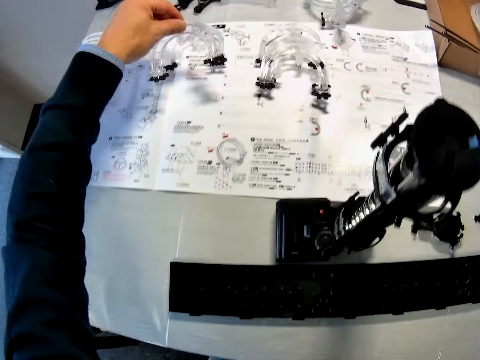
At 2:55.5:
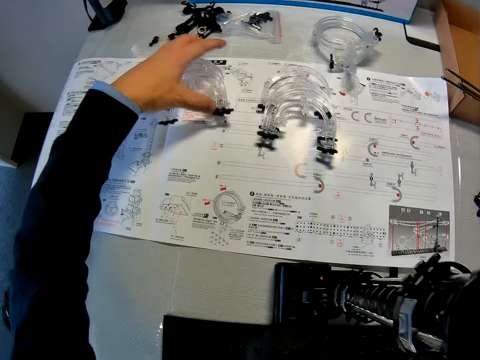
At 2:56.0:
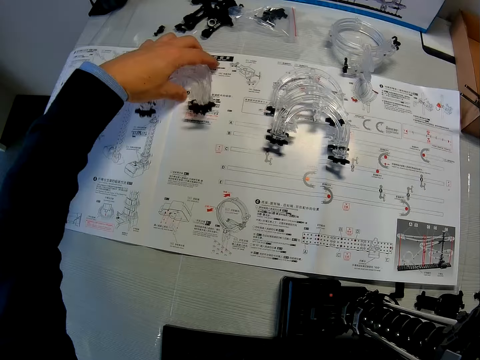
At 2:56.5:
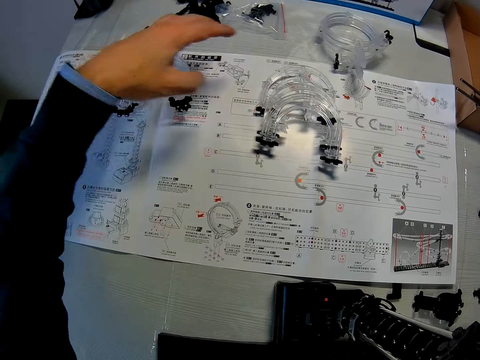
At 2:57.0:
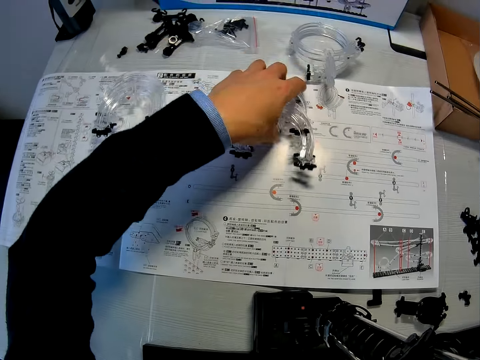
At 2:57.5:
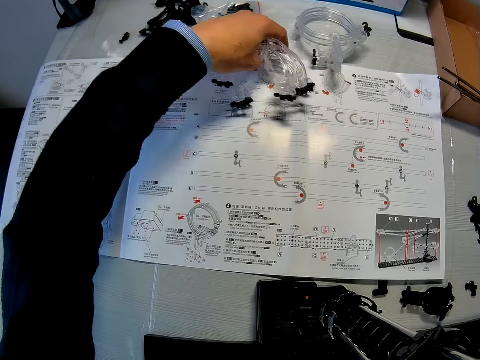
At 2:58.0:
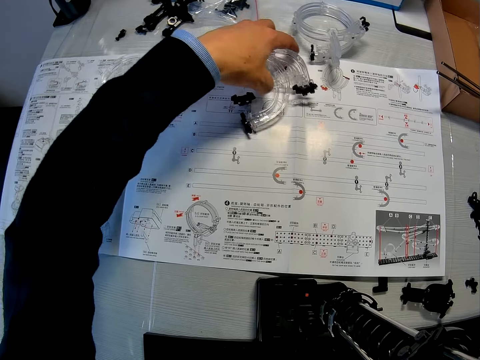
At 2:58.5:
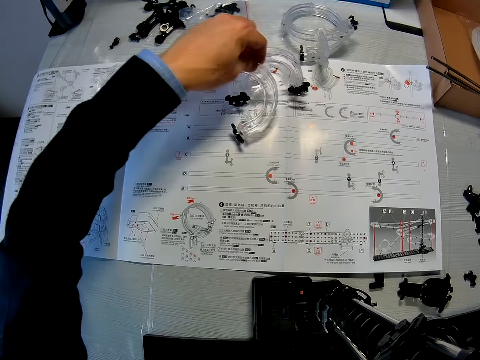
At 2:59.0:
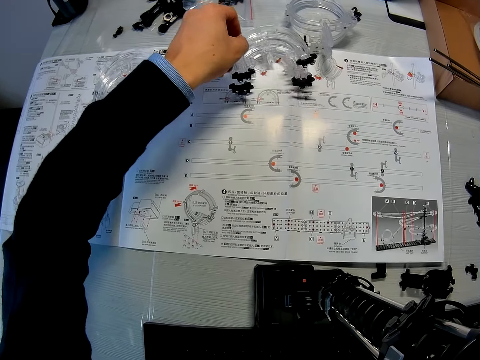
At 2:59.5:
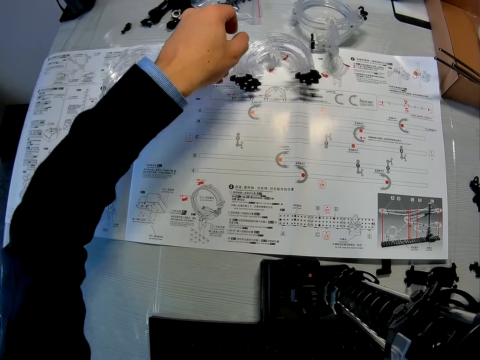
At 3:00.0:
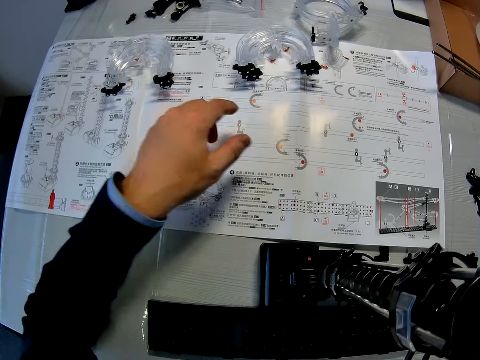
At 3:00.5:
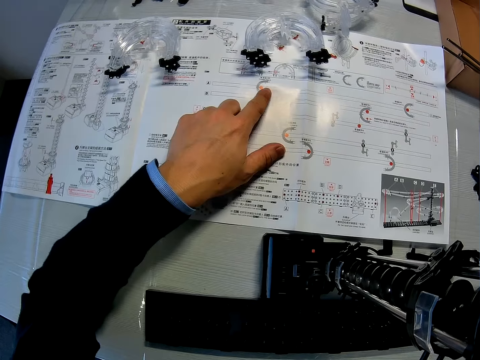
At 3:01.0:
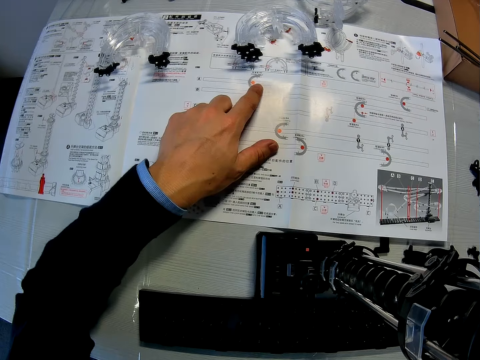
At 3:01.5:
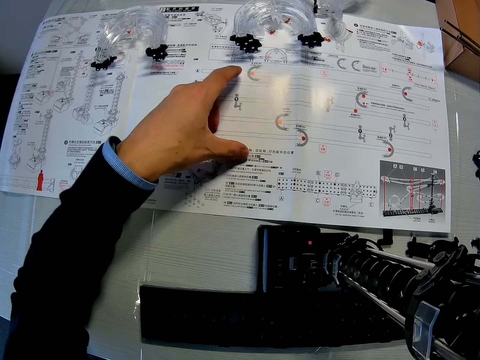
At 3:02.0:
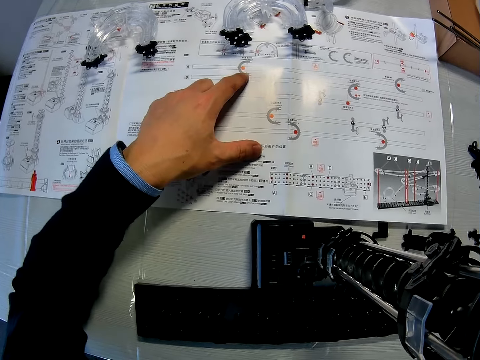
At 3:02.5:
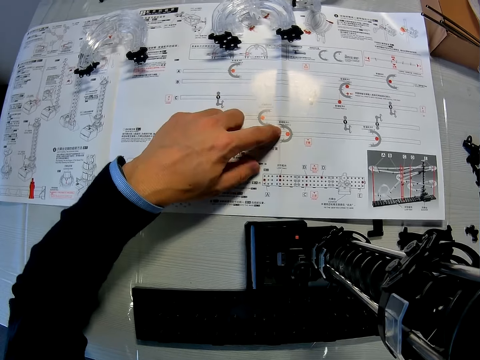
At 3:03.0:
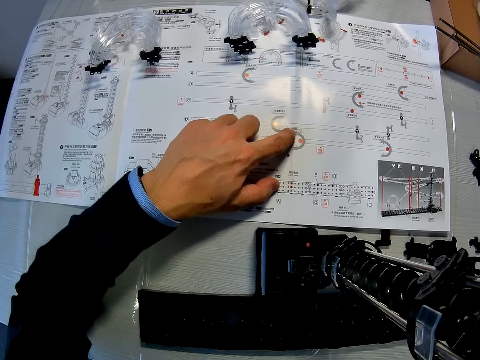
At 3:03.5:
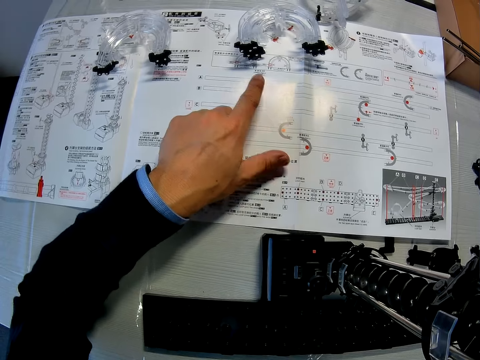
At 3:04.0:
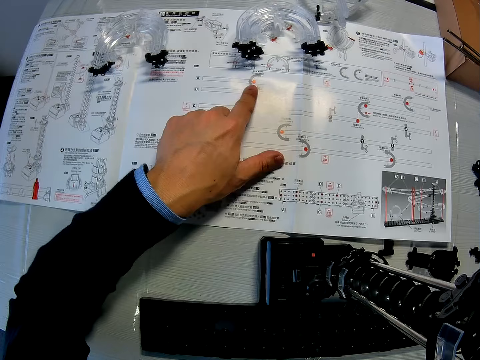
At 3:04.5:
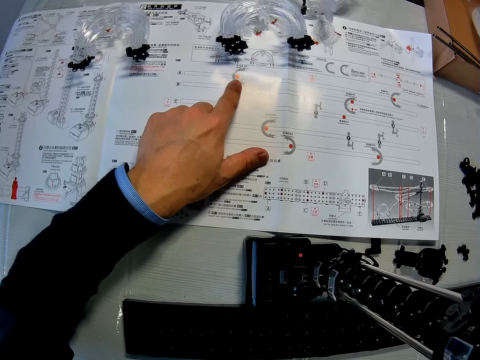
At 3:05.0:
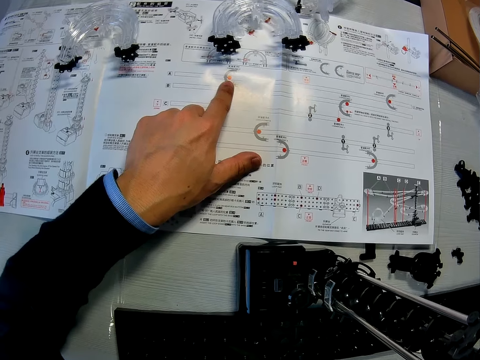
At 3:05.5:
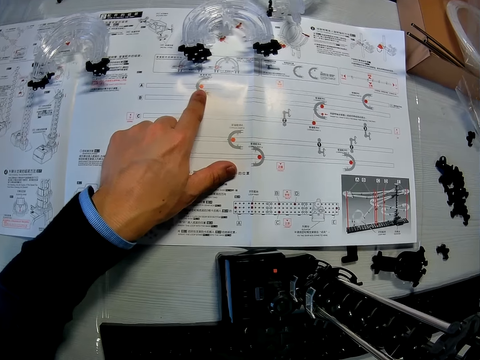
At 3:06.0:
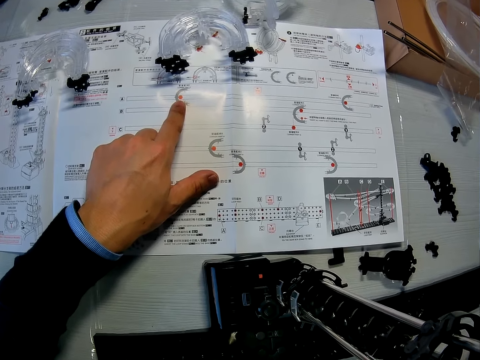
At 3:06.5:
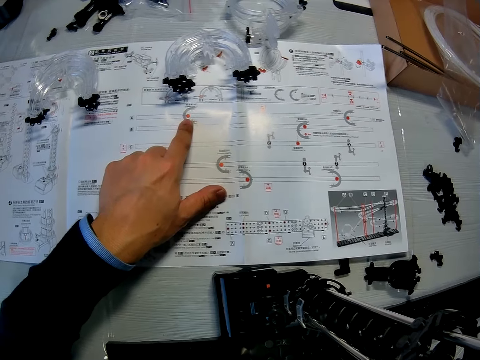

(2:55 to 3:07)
The camera wearer drops the piece of the mechanical model in his left hand on the table. He adjusts pieces of the mechanical model on the table with his left hand. He moves his left hand on the mechanical model chart on the table. He points a finger on a paper.

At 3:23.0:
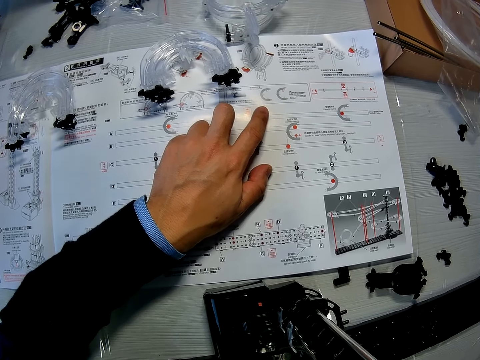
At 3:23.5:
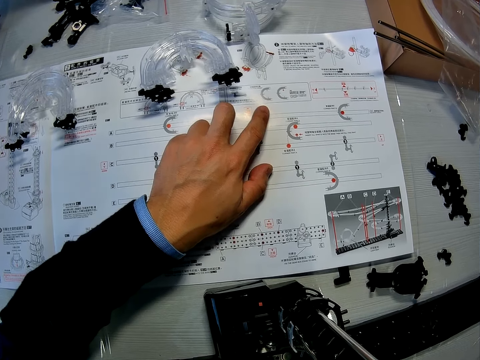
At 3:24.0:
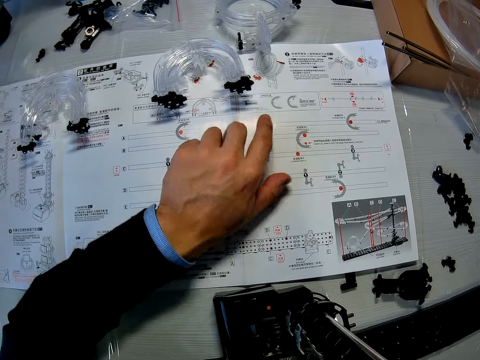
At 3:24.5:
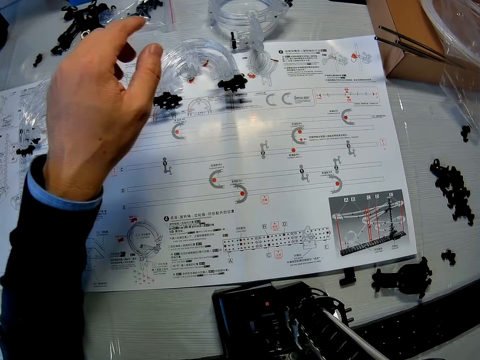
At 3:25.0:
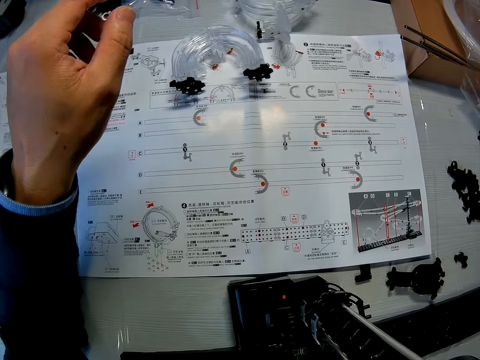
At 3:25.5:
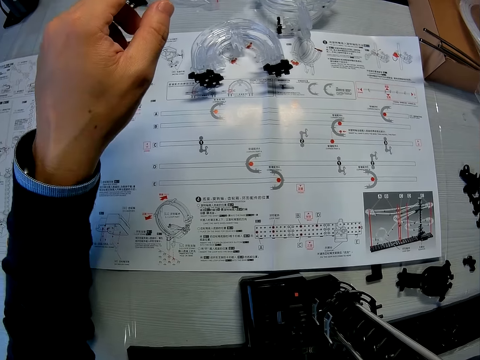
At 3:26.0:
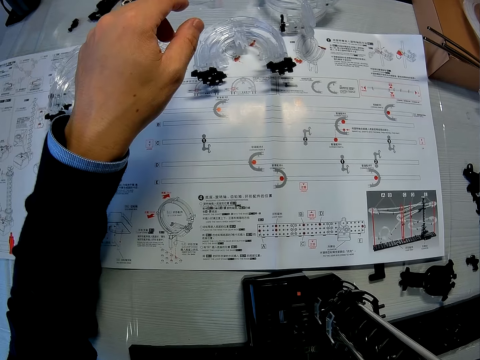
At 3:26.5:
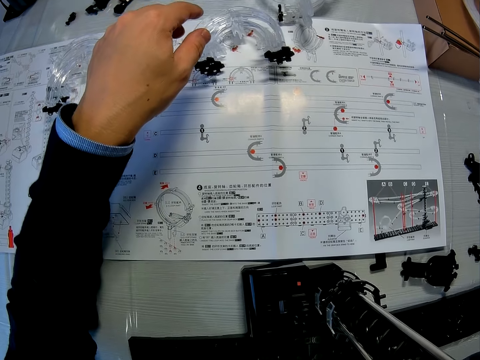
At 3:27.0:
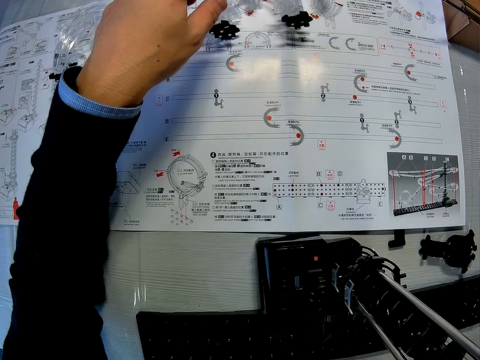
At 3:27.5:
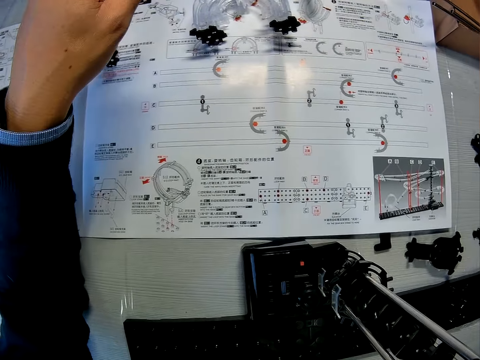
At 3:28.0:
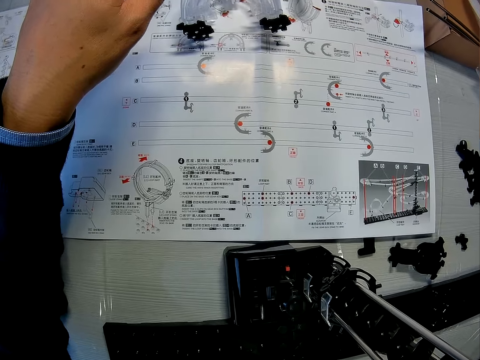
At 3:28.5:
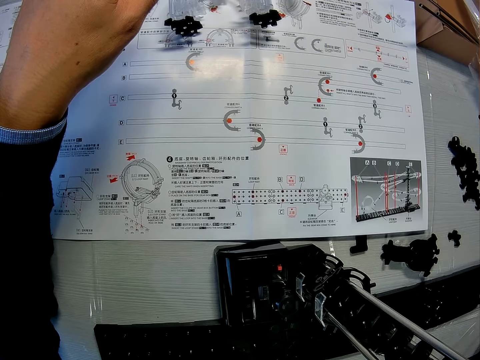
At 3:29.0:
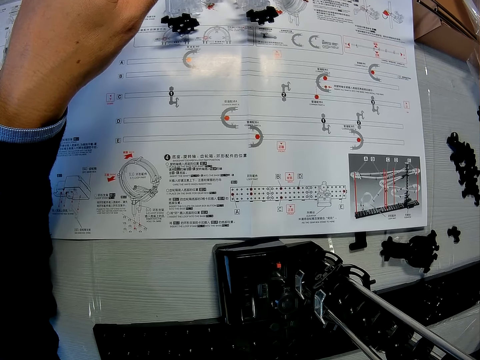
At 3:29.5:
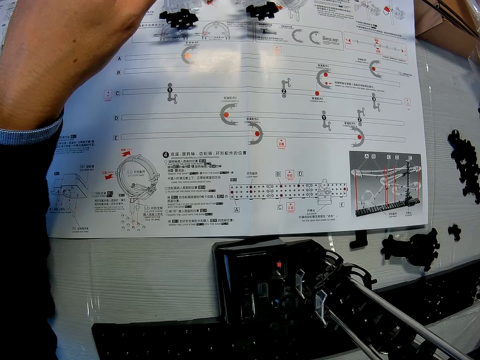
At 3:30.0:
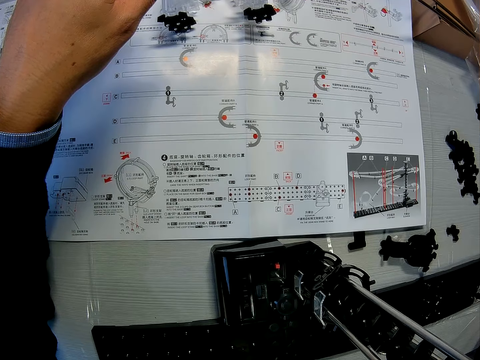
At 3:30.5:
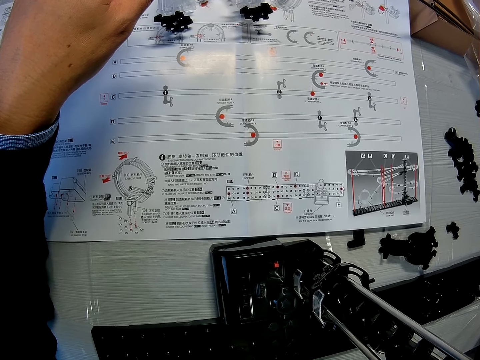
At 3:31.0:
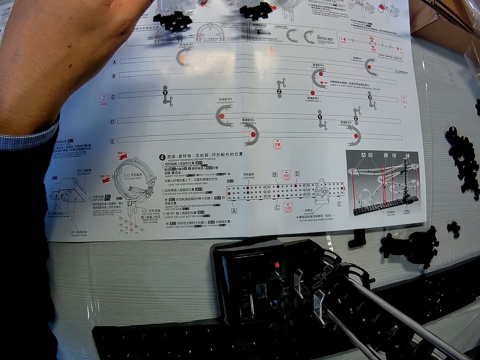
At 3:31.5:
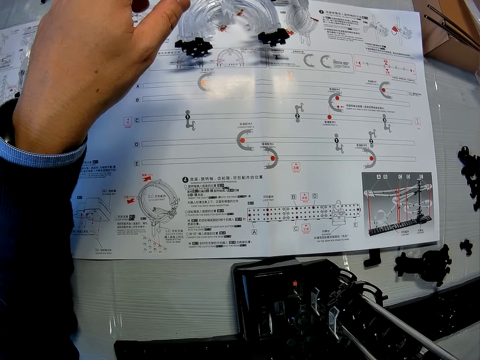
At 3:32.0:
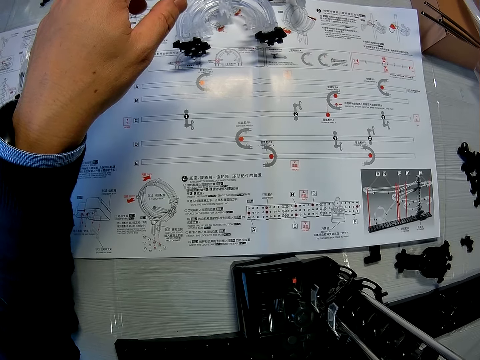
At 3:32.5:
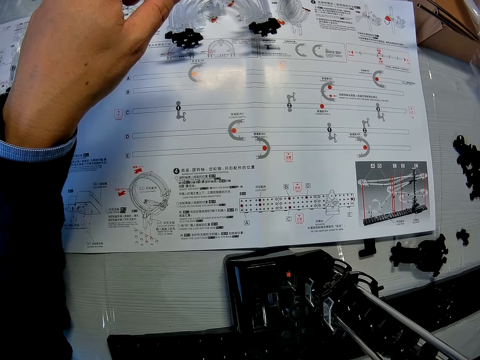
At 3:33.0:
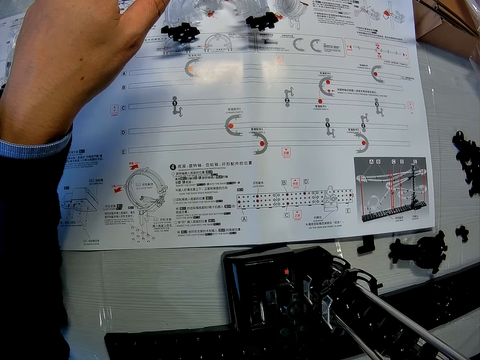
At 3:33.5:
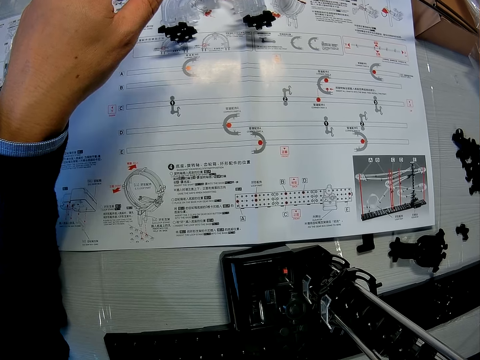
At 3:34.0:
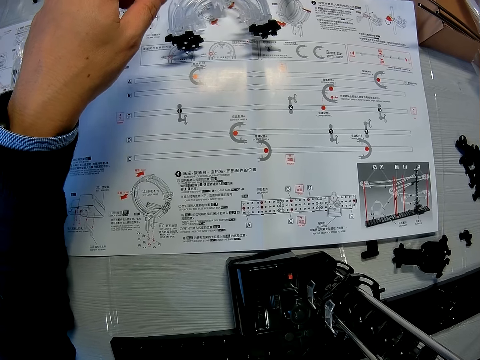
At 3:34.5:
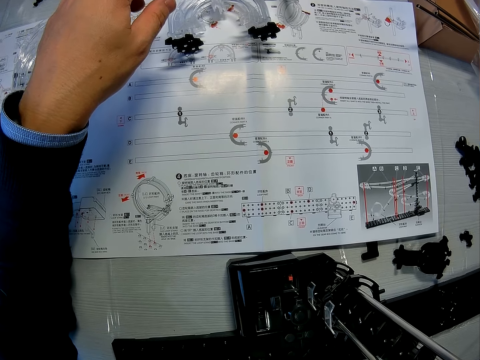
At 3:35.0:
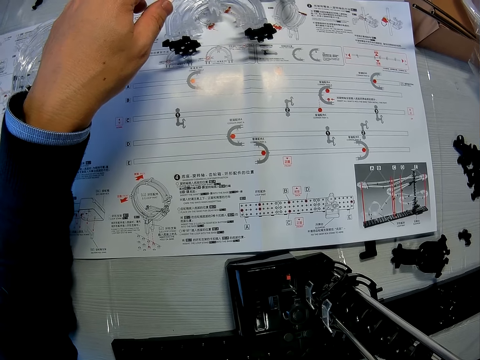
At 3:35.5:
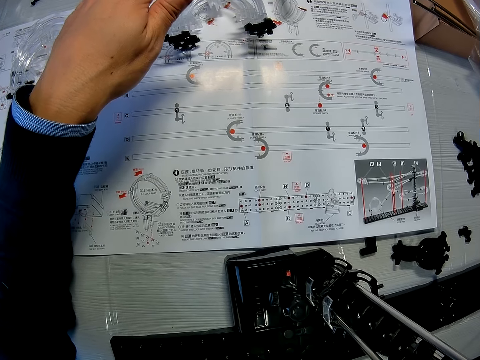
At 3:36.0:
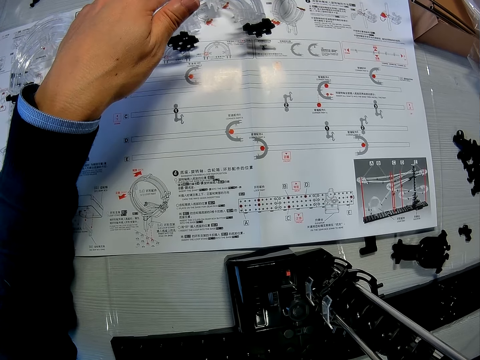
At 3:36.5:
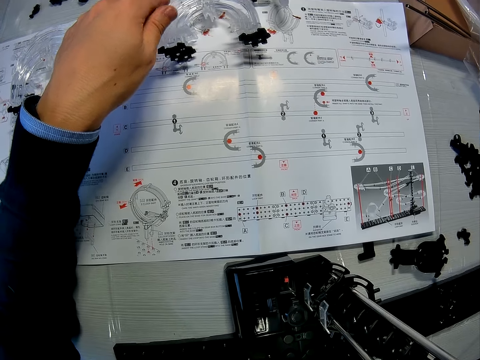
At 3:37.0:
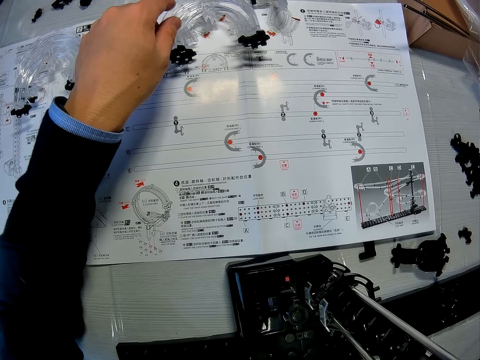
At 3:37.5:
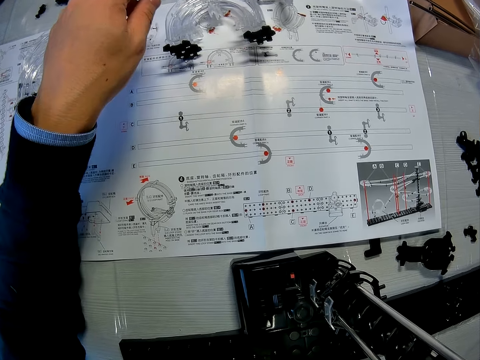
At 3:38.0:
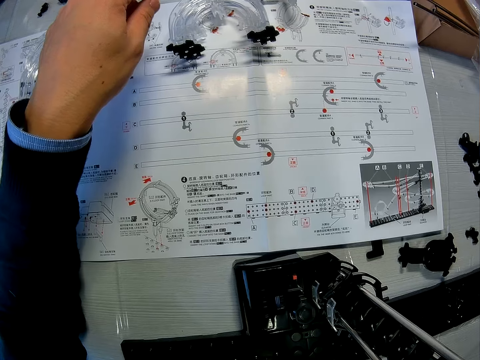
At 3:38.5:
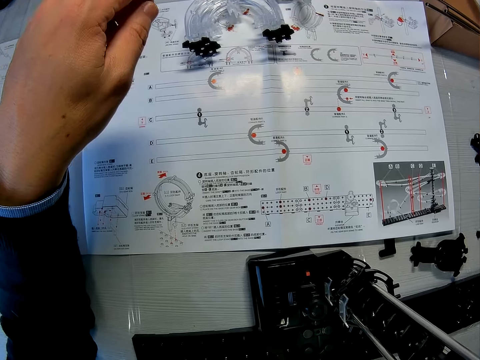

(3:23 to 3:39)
The camera wearer removes his left hand from the mechanical model chart on the table.
